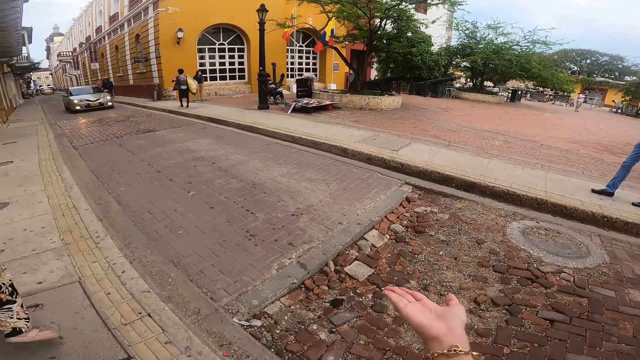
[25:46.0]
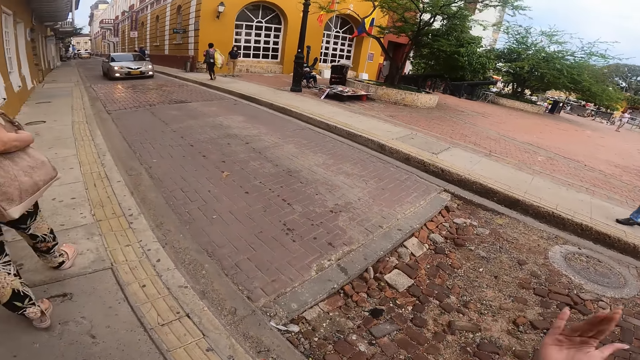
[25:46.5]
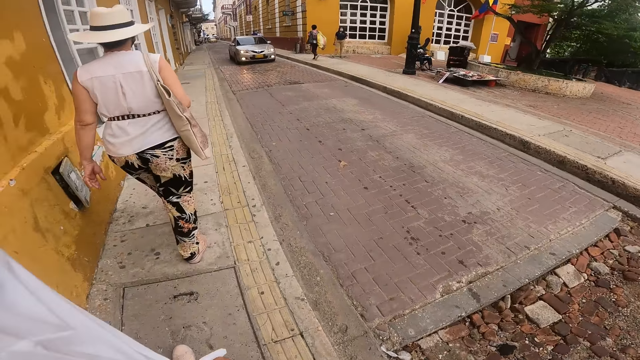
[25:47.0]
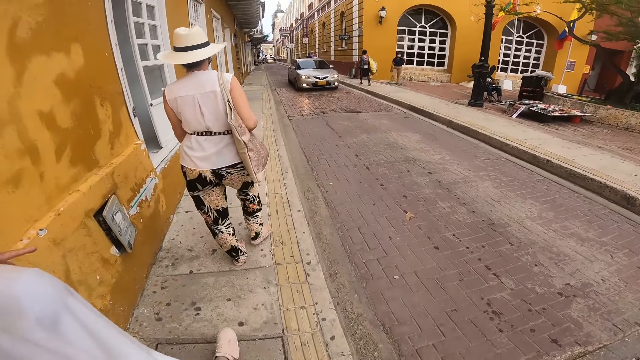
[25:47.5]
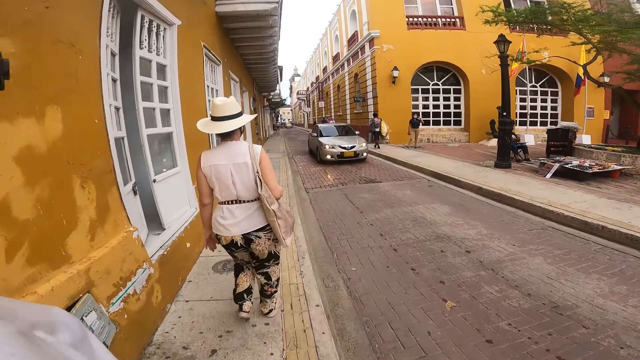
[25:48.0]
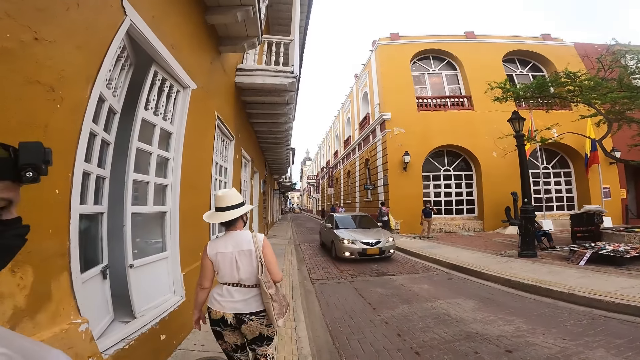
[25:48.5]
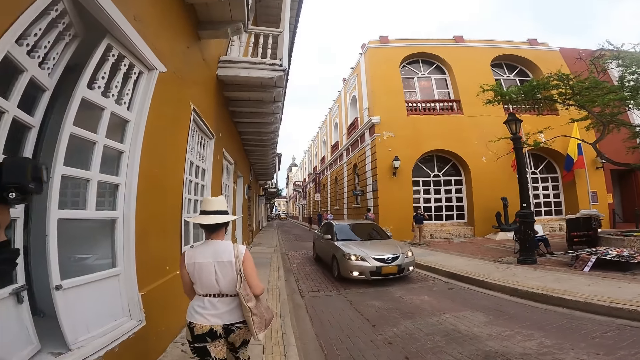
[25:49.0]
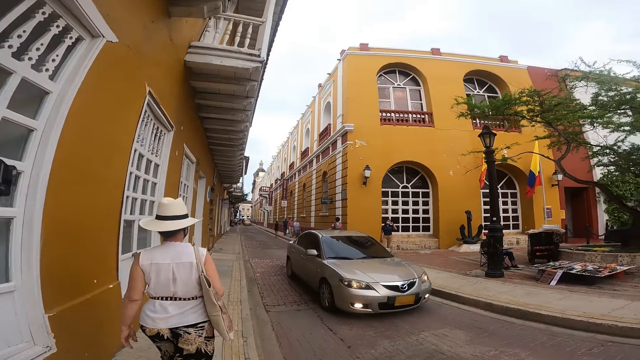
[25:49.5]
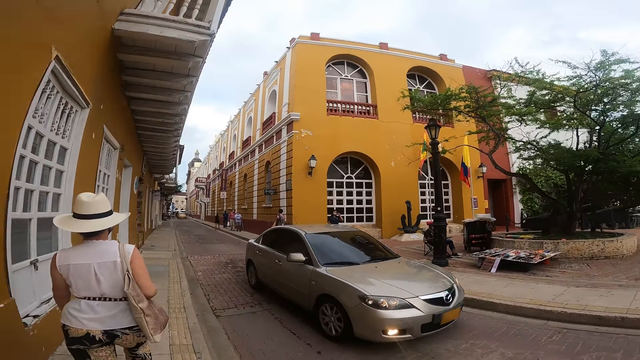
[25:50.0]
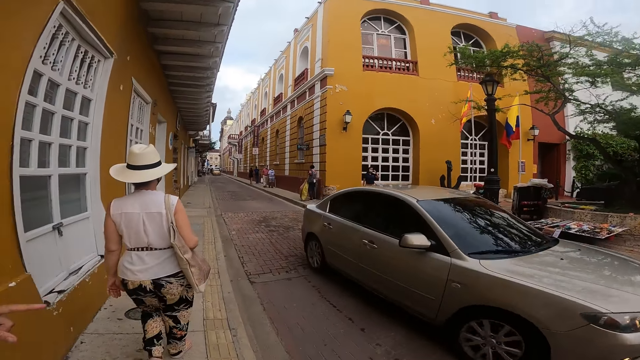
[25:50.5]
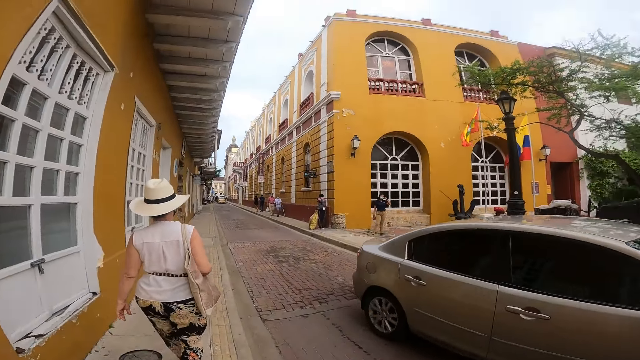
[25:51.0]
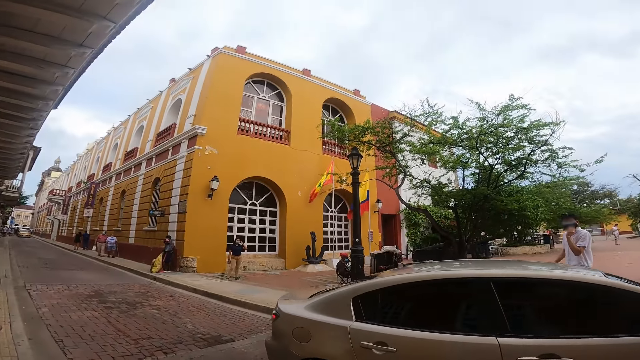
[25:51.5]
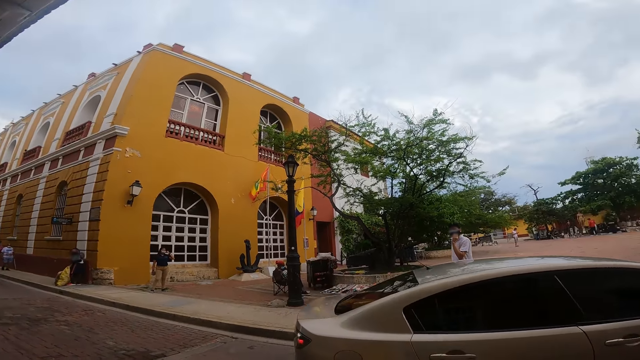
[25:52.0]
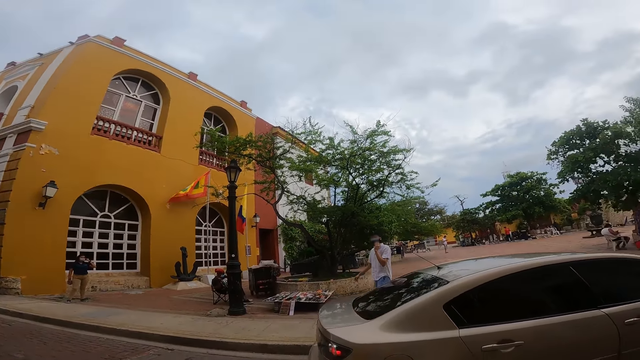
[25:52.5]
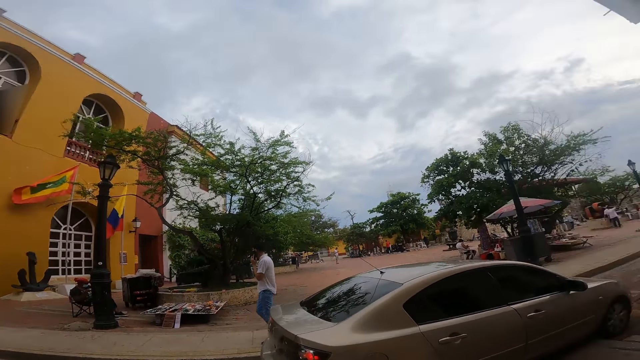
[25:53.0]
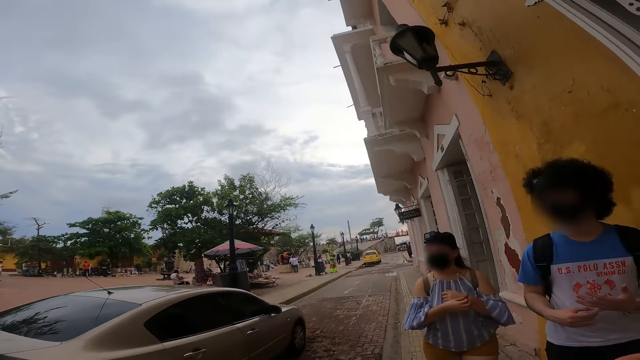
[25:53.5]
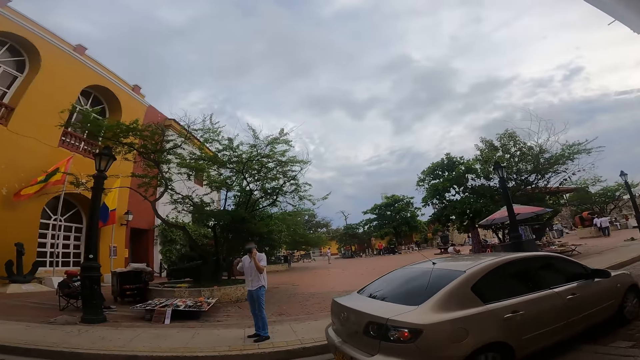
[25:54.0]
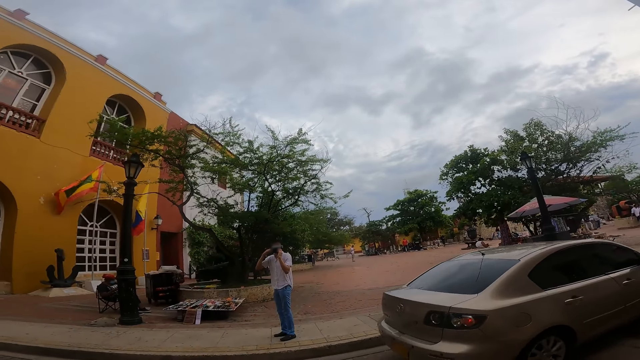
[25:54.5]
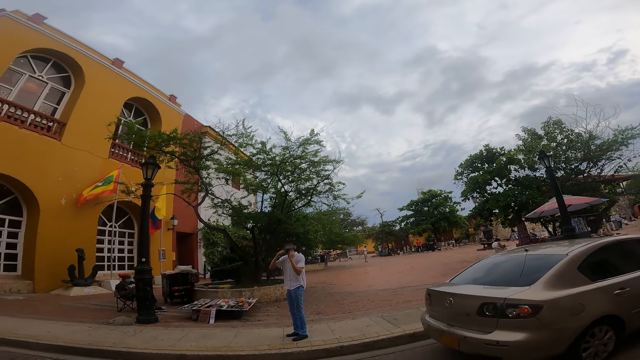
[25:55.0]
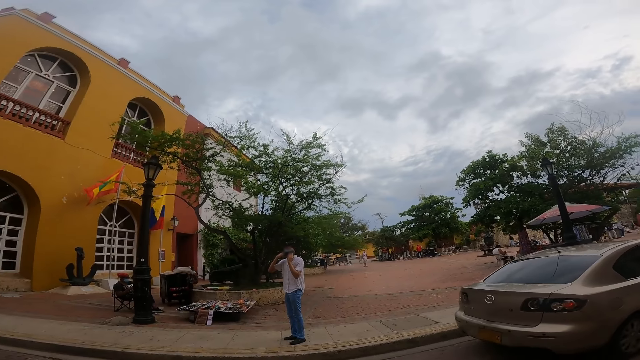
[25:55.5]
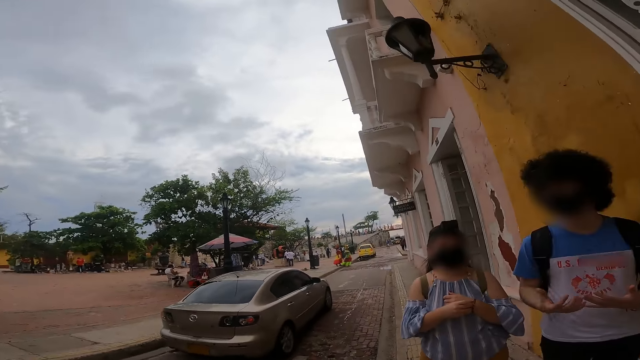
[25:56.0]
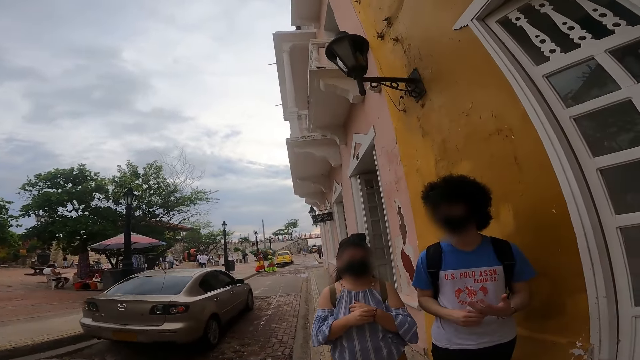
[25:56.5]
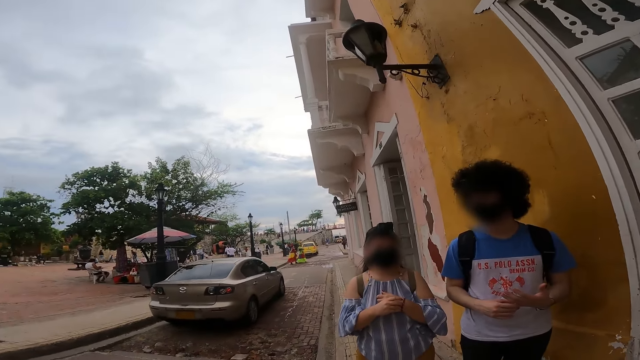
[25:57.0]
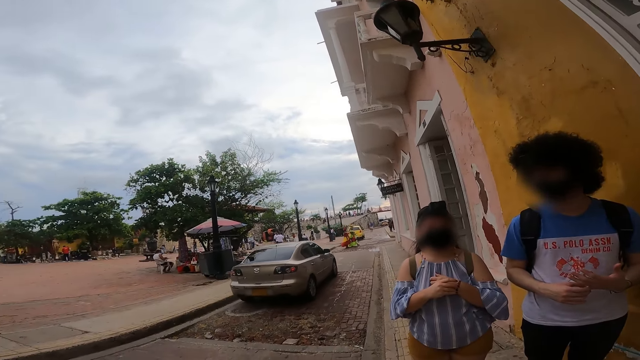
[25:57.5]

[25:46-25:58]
The camera wearer talks to a person and walks on the walkway. A woman walks on the walkway. A grey car drives past another woman. The grey car drives past the camera wearer. The grey car drives past the first woman. A man walks on the walkway. The camera wearer looks around.

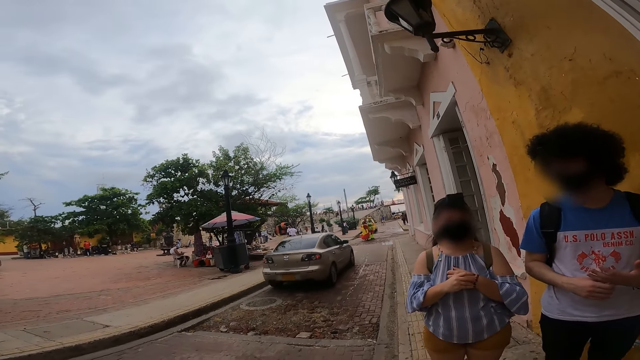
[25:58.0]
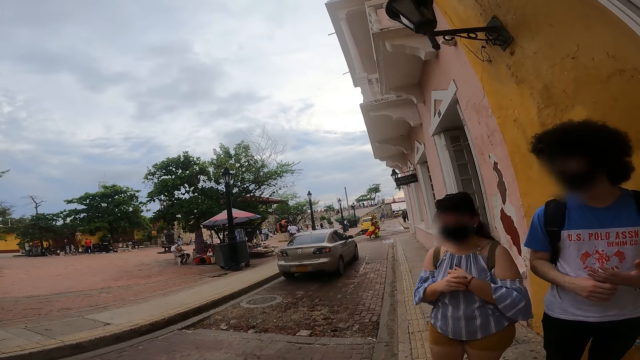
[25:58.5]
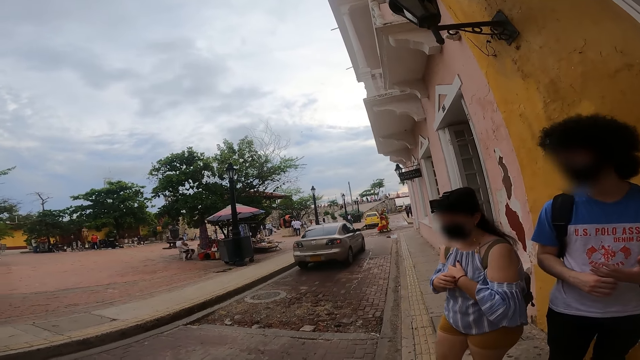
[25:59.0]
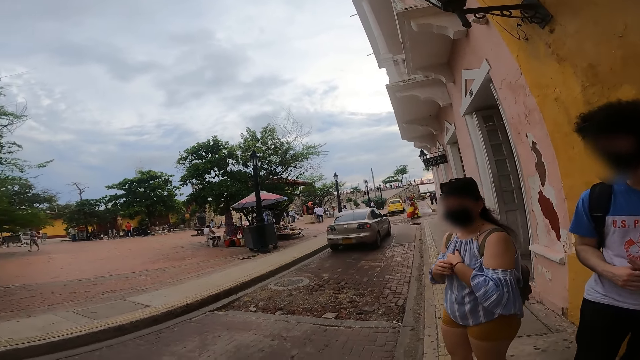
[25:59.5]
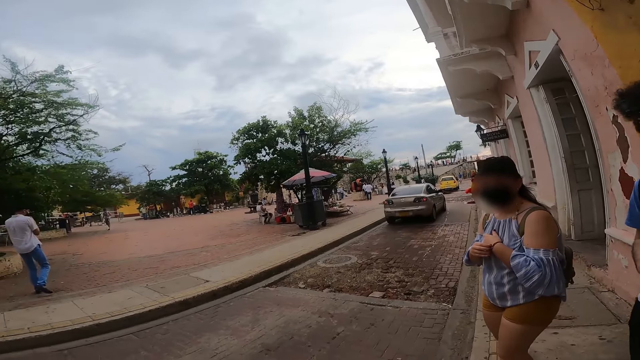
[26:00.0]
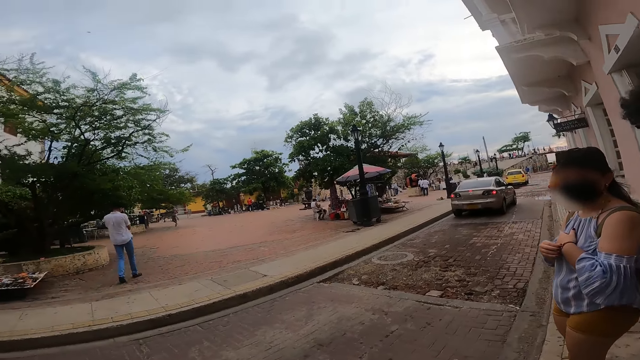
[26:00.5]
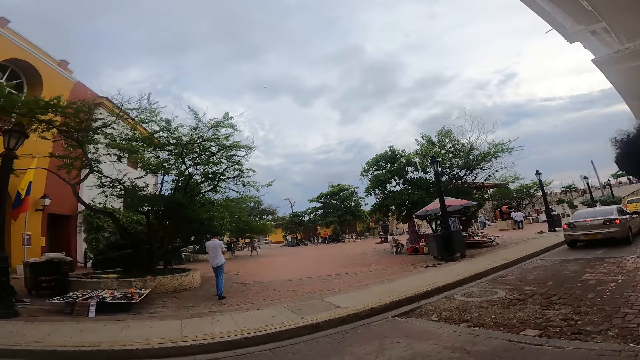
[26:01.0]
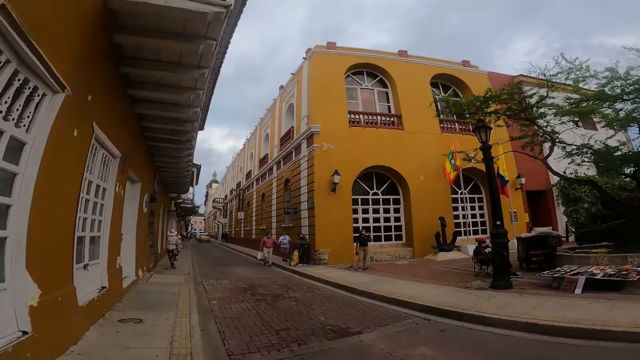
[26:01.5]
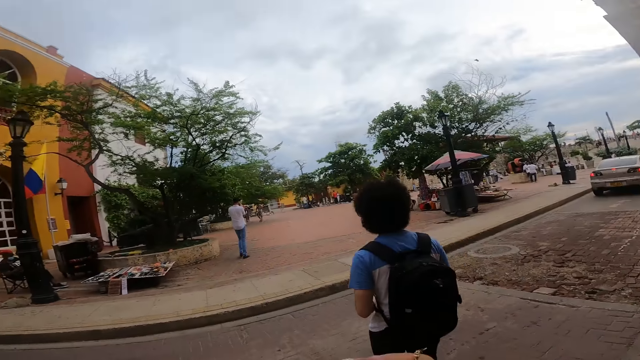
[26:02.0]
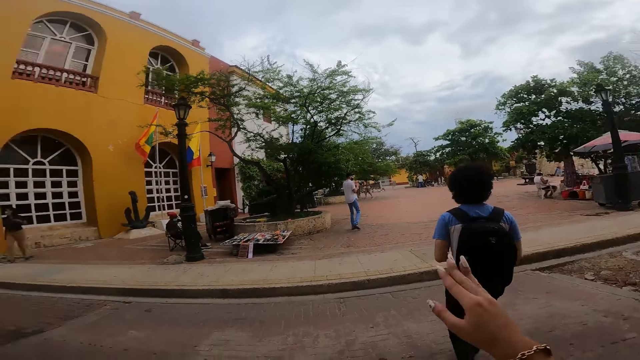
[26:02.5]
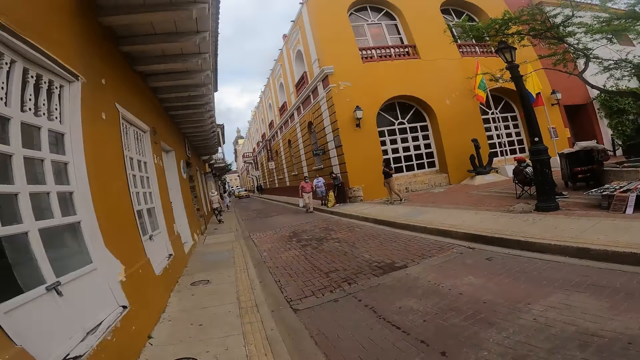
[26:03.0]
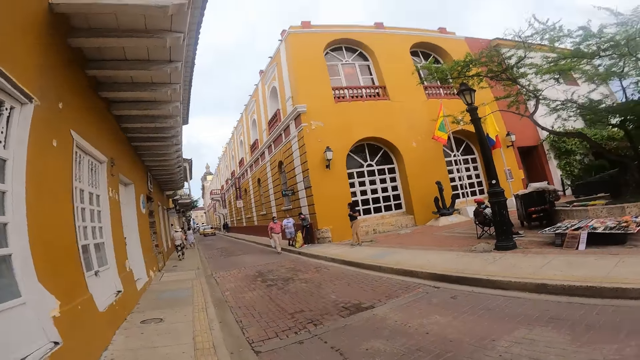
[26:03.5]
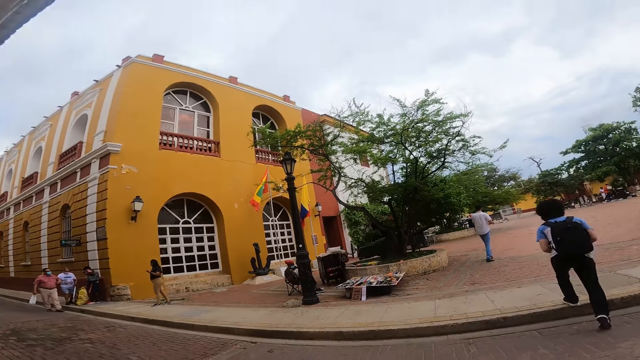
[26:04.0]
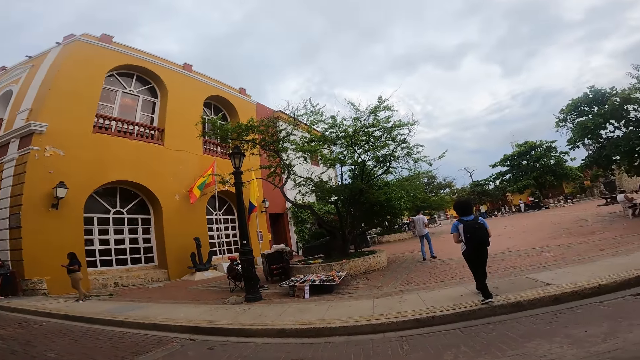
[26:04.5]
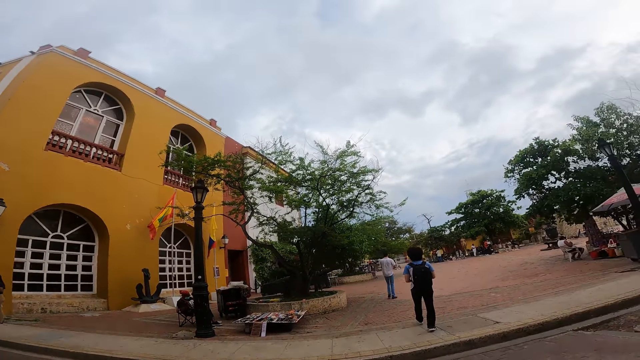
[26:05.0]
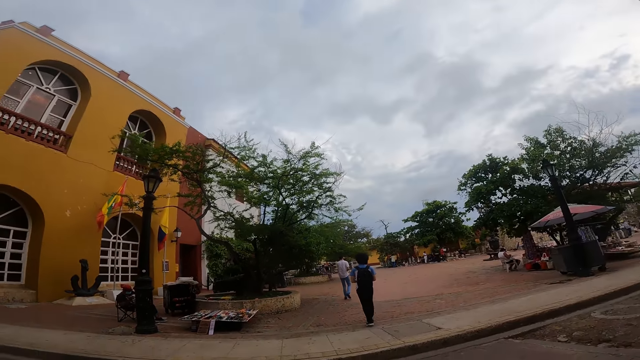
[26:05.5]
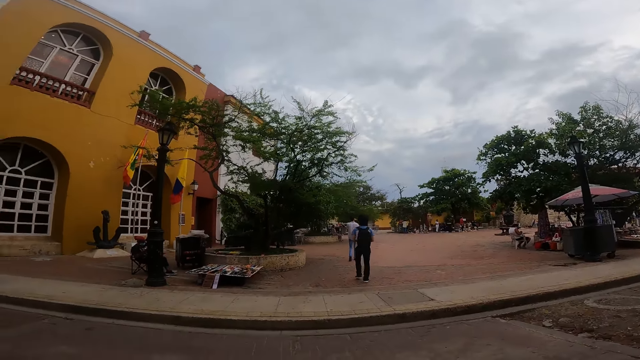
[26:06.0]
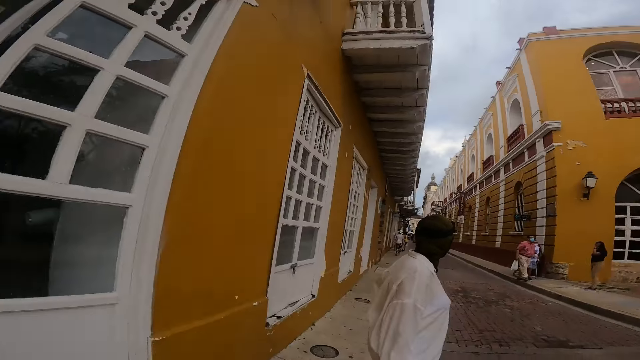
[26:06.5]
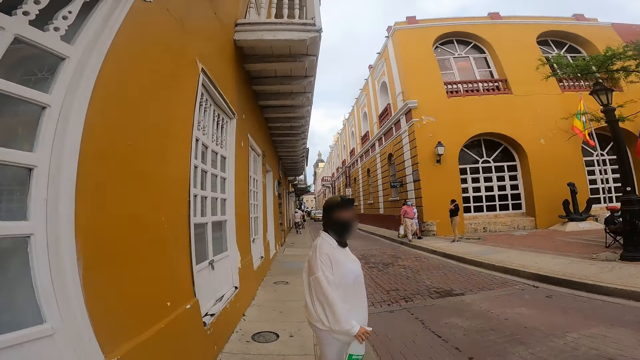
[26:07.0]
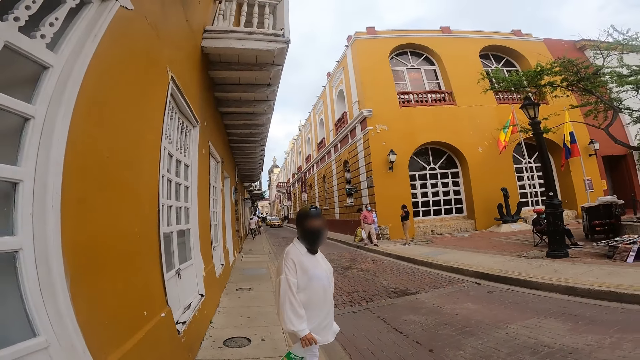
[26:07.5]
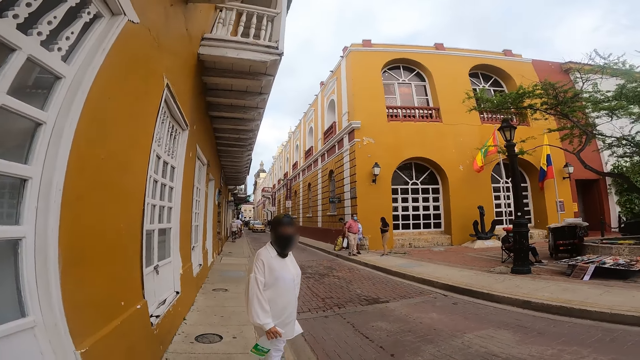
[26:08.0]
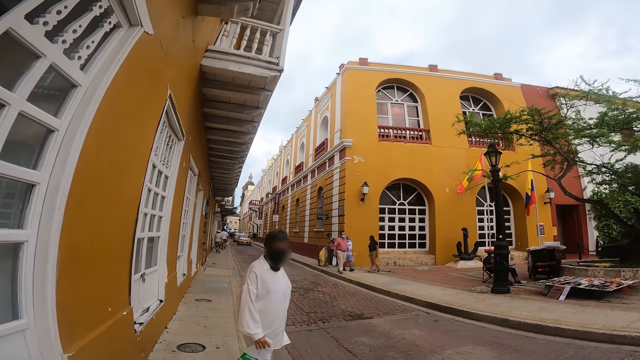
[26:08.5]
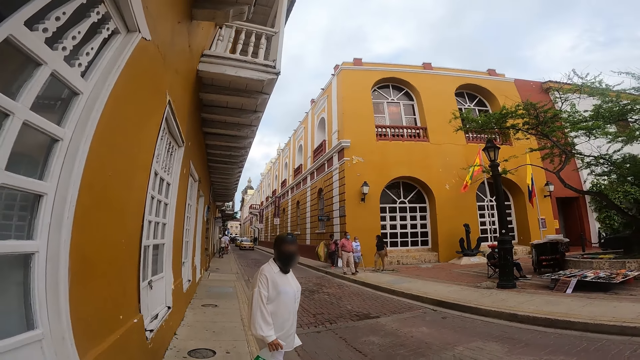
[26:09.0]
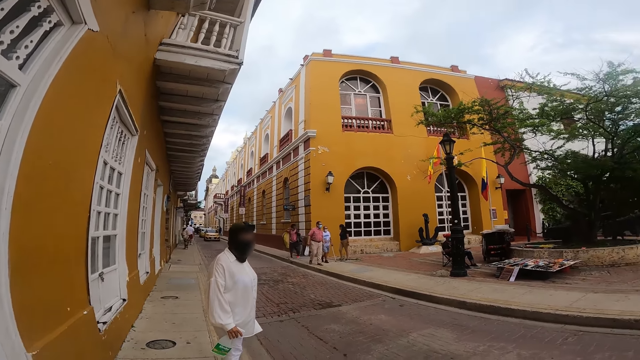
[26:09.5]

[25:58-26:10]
A man crosses a road. A person lifts the hand. Another man walks on the road. The camera wearer looks around. The other man walks on the walkway. The first man walks on the walkway.
